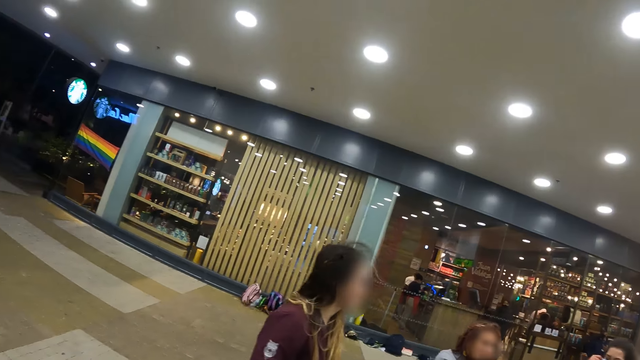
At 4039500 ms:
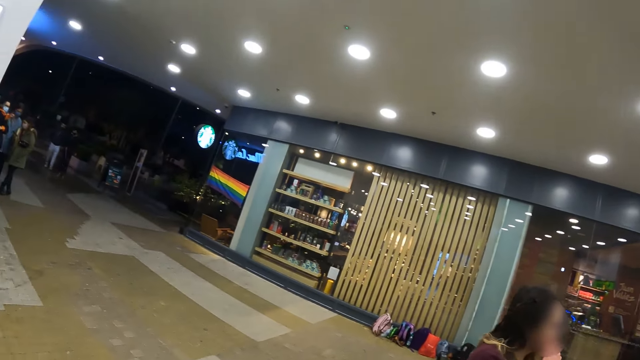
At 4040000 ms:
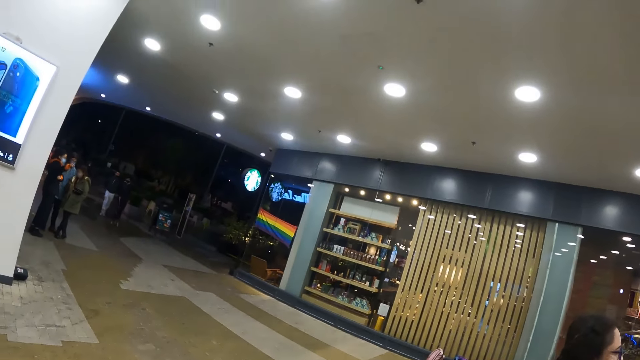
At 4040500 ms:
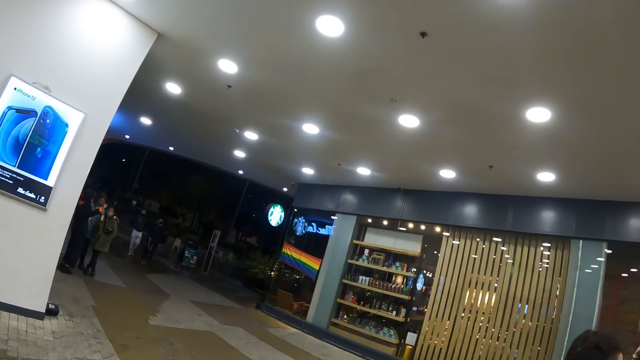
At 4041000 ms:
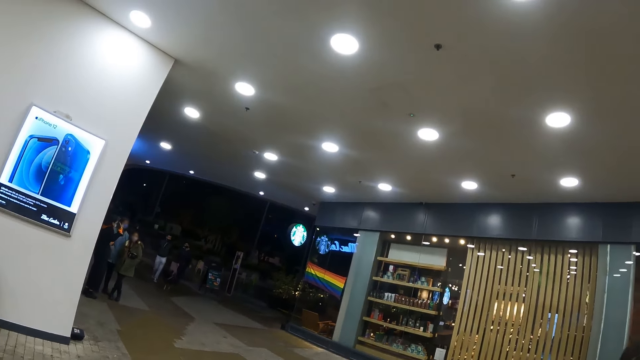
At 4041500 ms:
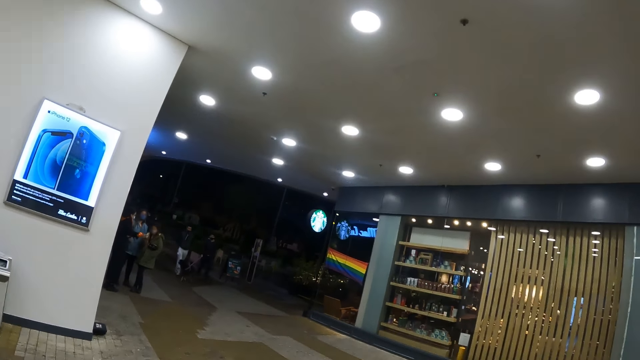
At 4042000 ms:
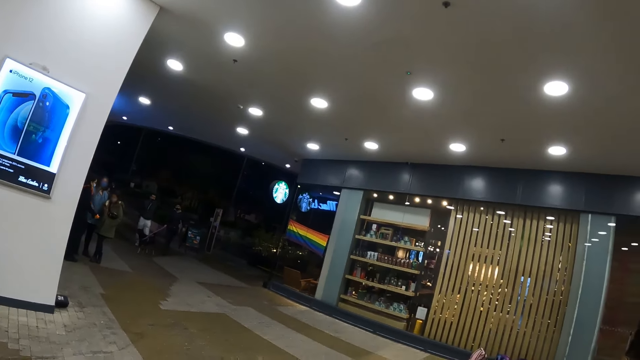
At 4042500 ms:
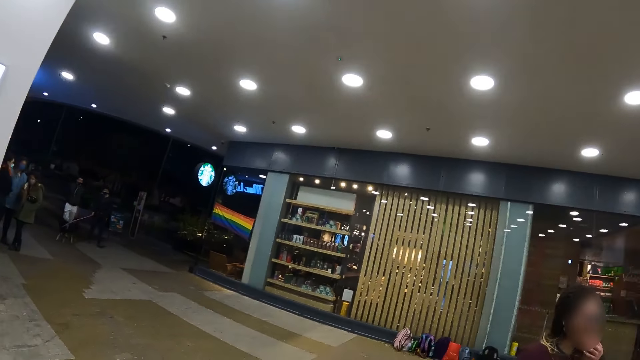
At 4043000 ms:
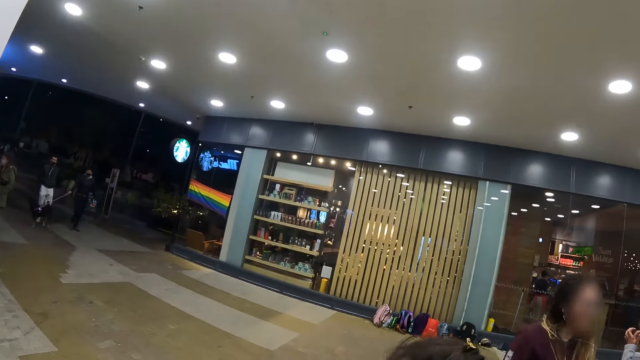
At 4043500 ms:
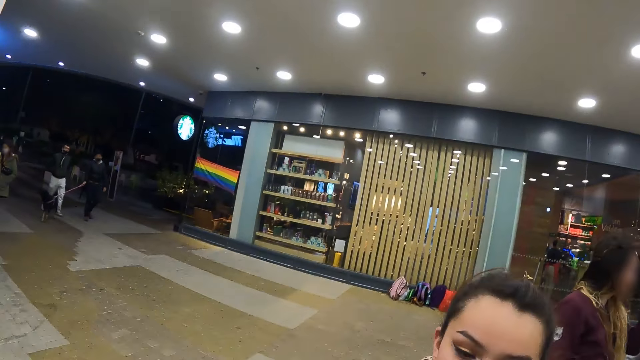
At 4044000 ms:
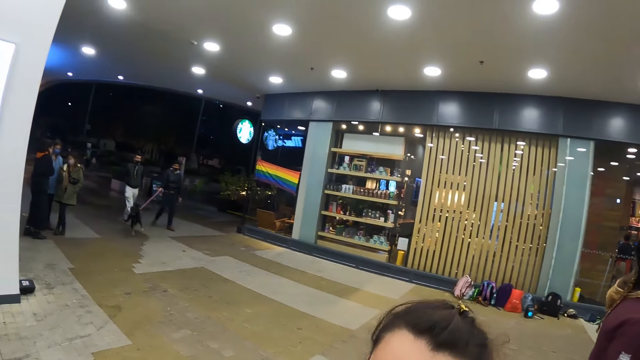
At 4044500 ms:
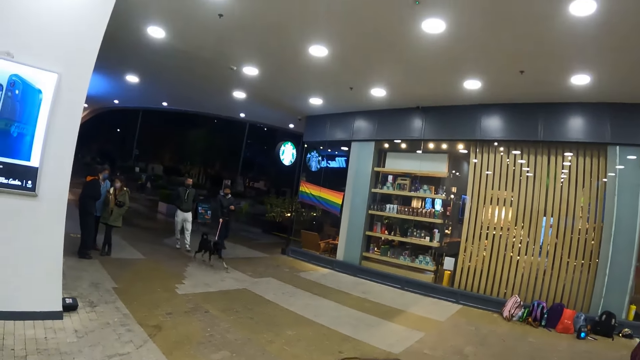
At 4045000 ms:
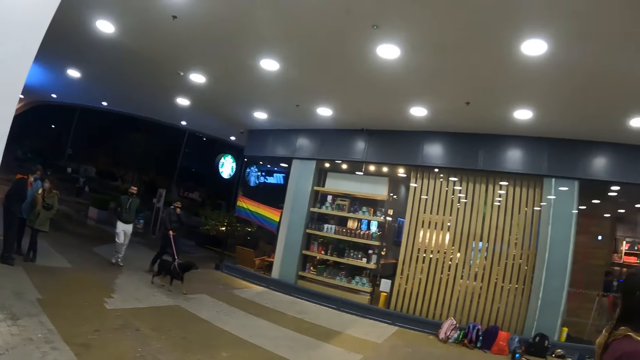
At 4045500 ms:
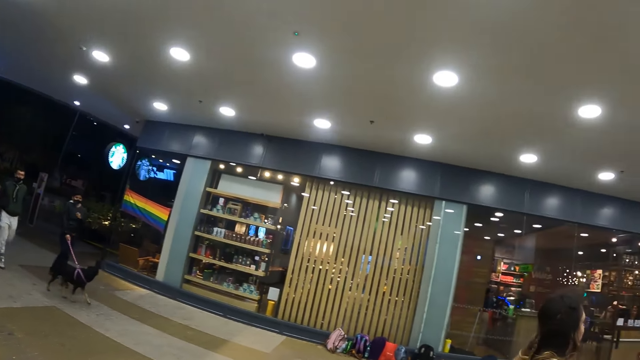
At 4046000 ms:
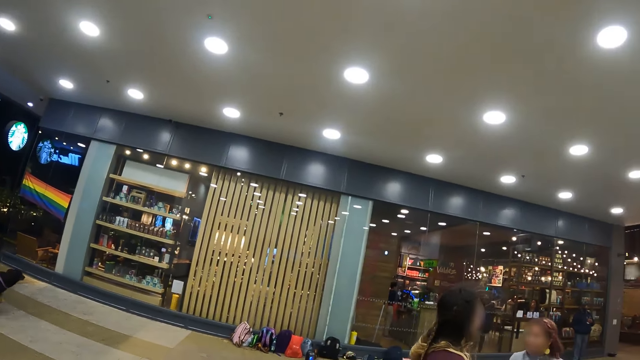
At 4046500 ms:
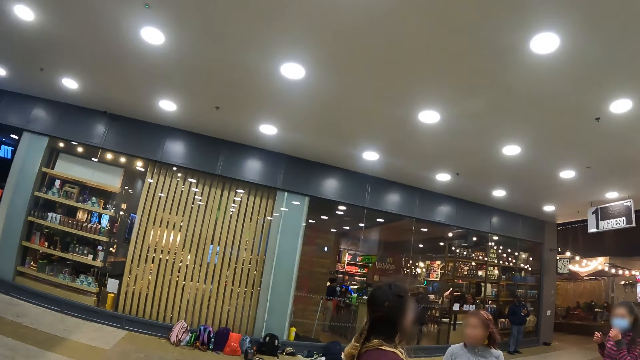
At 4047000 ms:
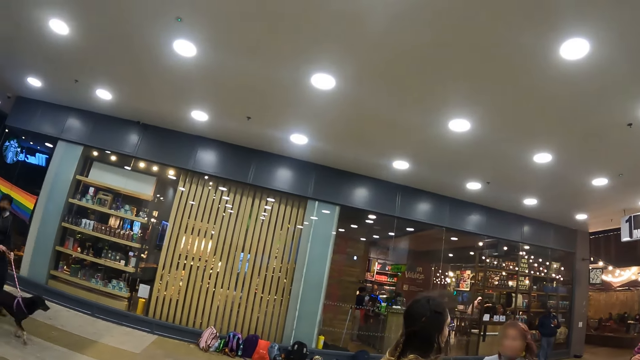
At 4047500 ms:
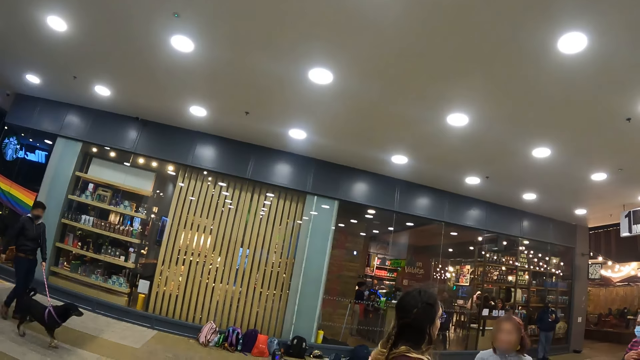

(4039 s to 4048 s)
The camera wearer looks around the restaurant.

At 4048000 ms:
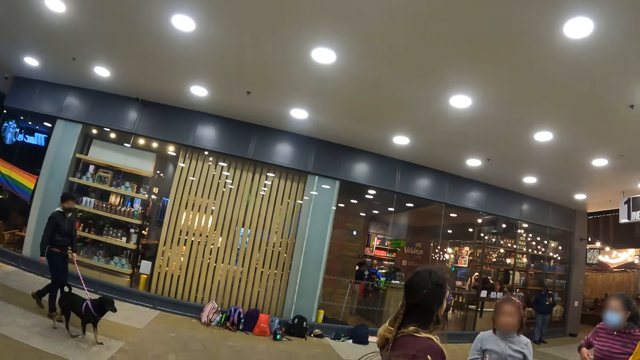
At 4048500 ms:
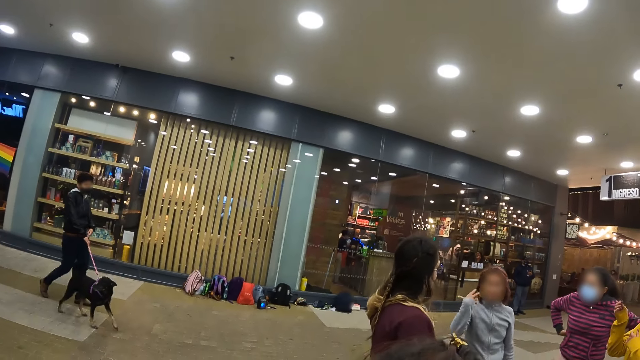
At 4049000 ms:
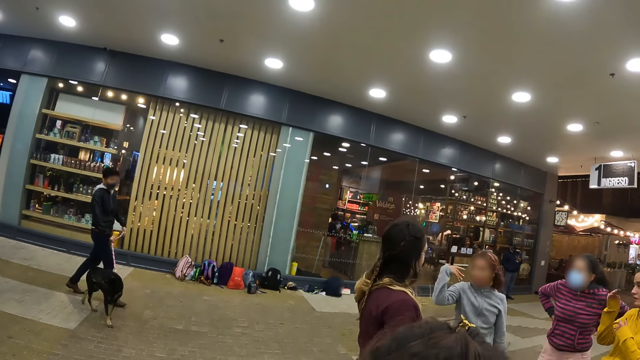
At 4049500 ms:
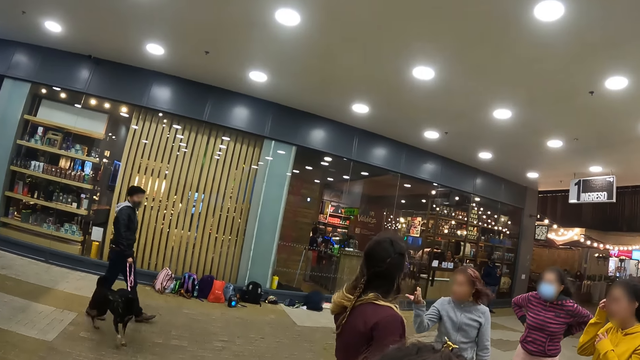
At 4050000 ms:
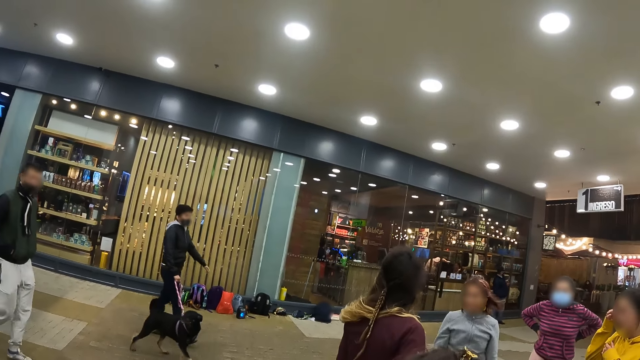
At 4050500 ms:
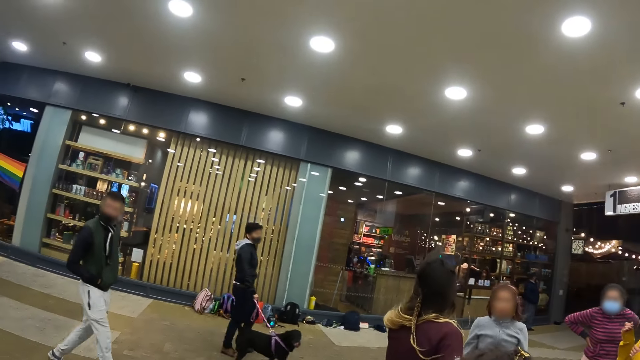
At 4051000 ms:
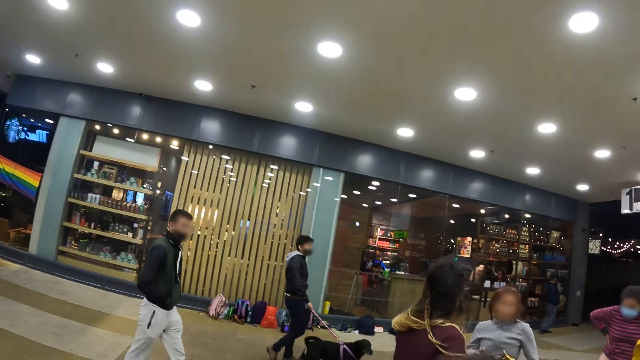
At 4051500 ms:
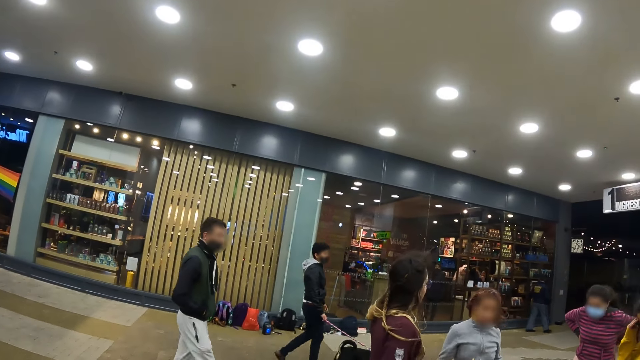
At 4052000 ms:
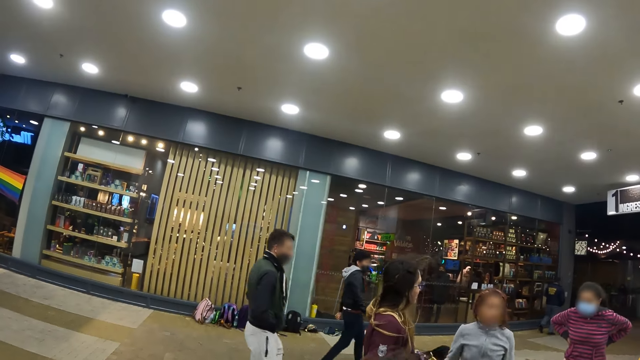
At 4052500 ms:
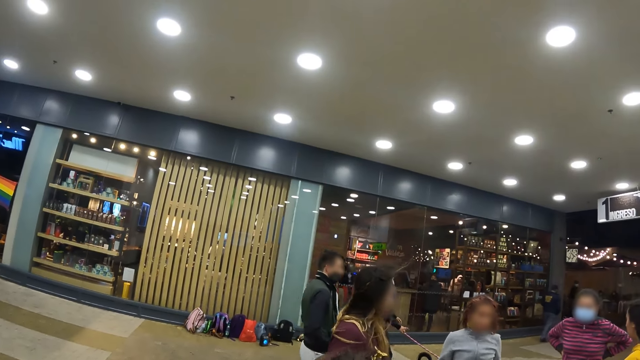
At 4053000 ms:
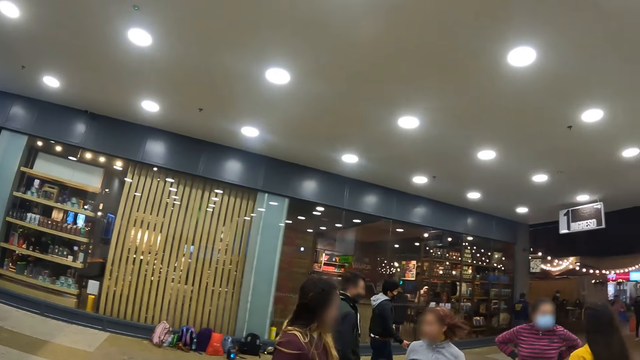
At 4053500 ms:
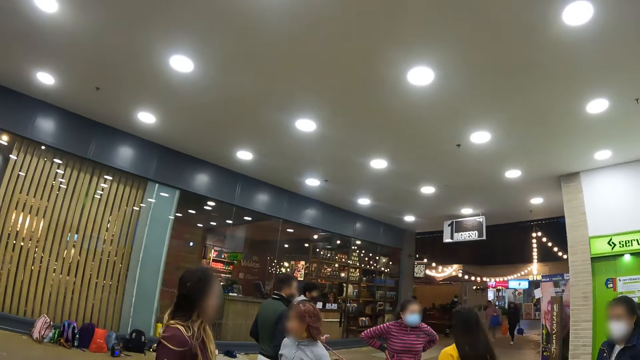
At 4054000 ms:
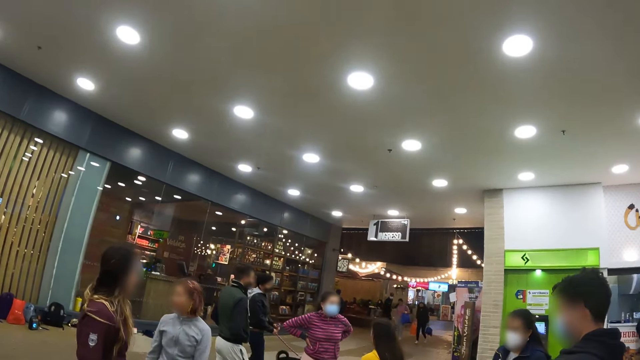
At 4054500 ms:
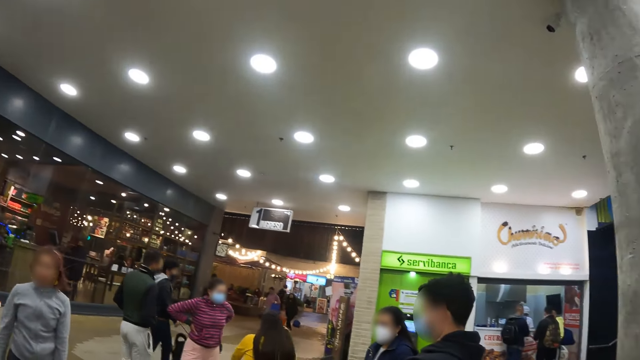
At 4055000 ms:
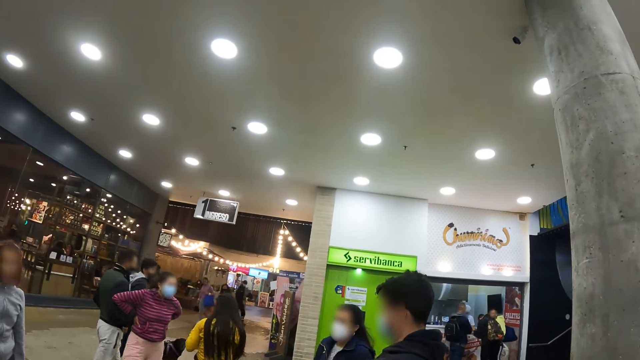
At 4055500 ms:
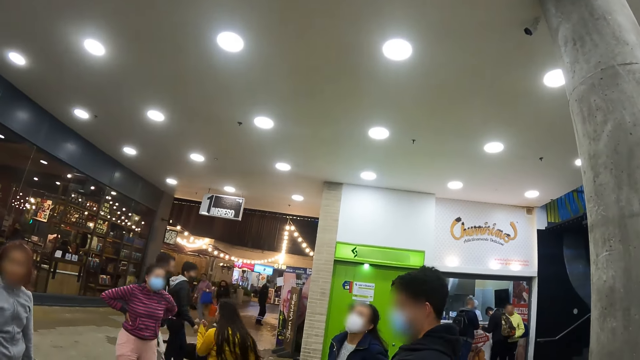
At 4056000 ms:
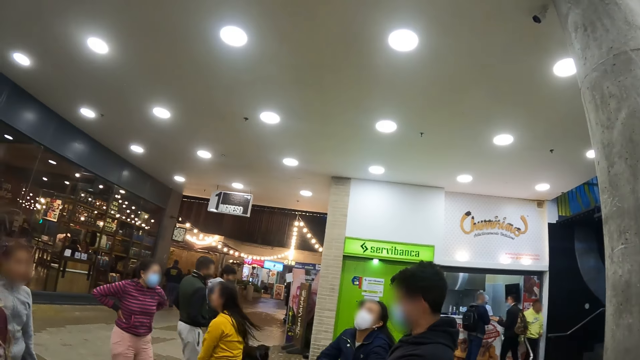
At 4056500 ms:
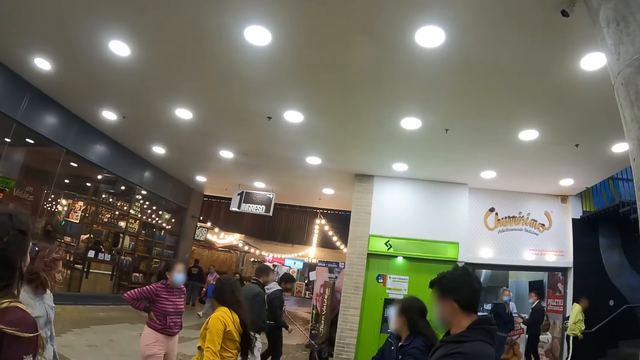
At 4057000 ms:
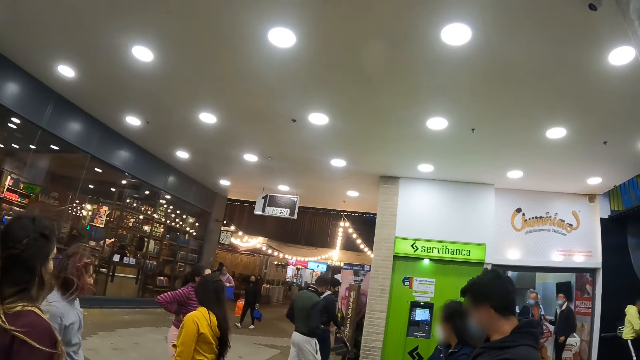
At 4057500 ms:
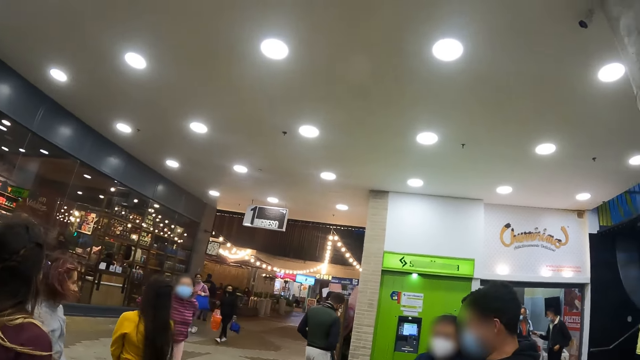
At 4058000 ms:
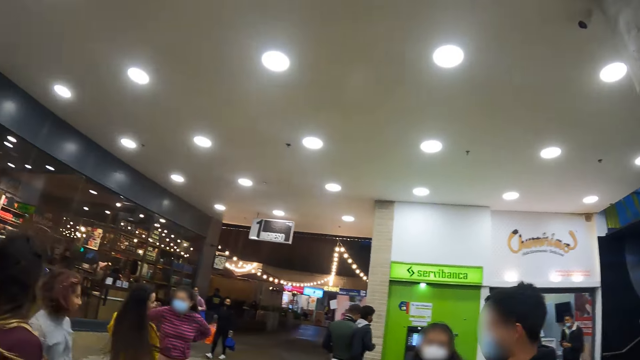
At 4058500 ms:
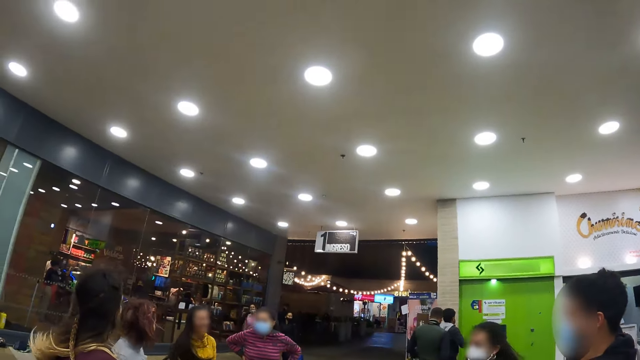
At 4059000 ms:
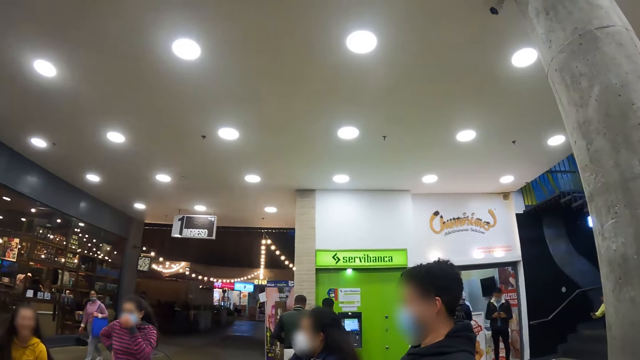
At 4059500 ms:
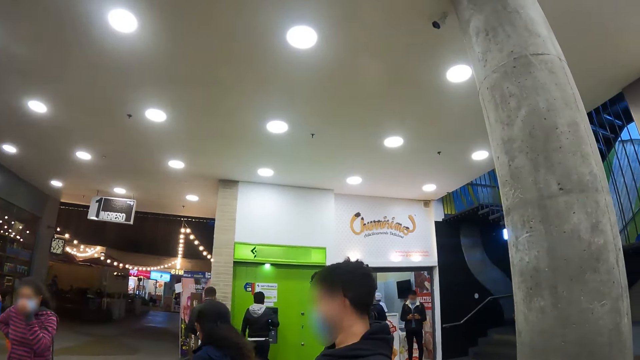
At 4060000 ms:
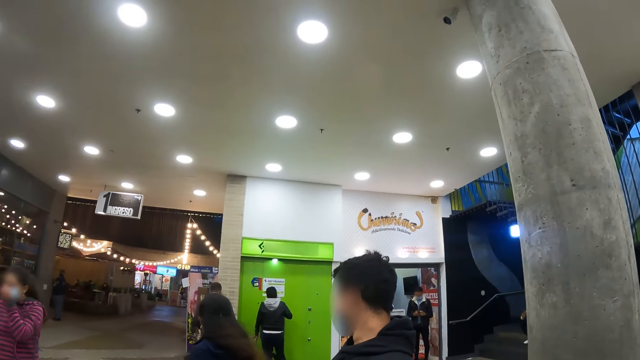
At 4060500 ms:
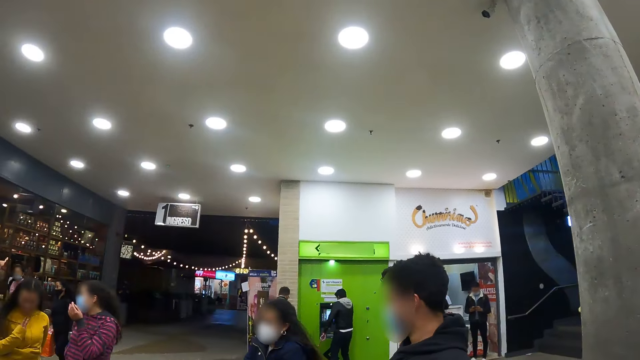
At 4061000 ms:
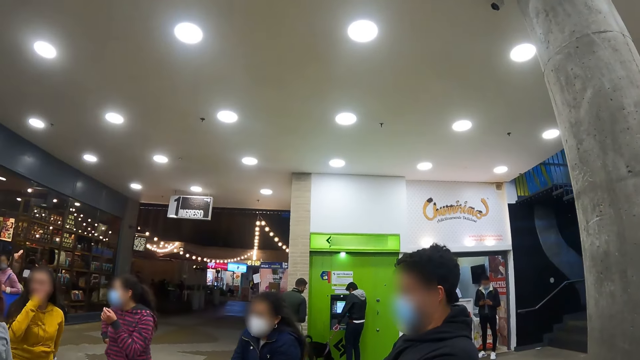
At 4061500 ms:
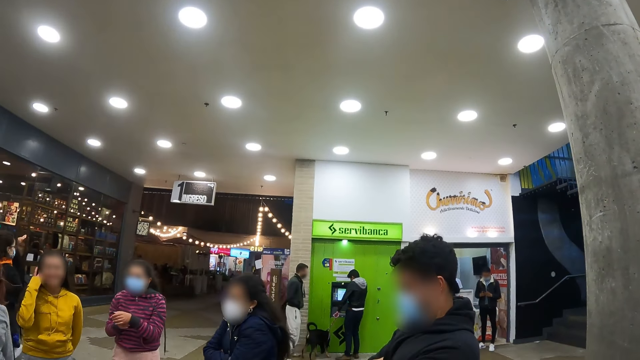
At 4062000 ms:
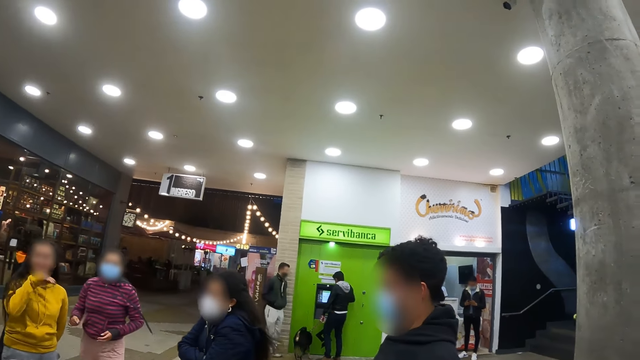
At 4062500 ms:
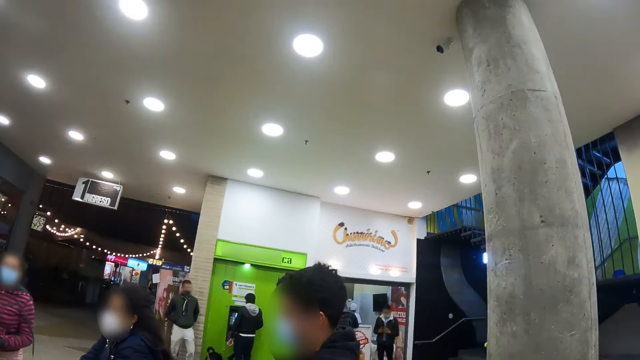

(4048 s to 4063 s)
The camera wearer looks at the women dance. They look at the women. They look around the restaurant.
